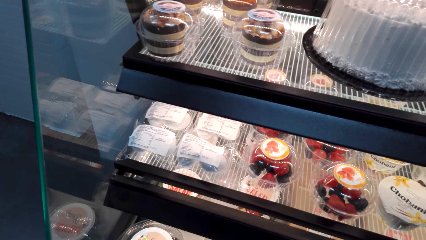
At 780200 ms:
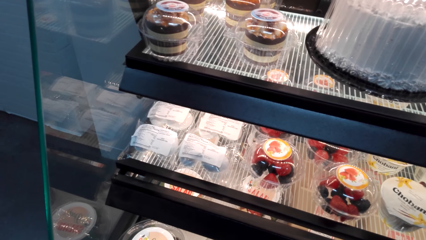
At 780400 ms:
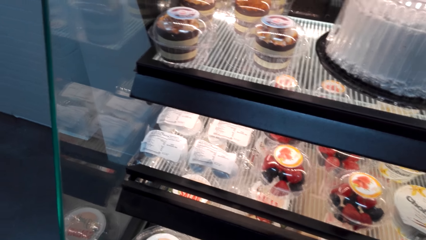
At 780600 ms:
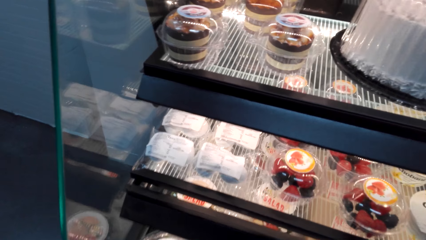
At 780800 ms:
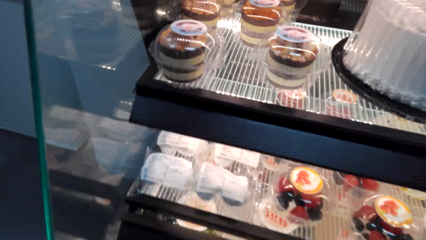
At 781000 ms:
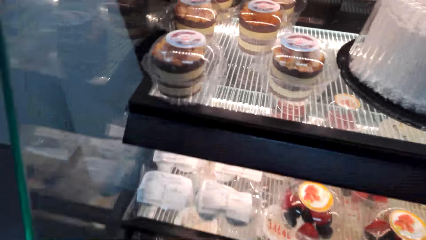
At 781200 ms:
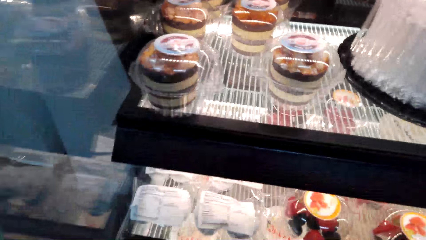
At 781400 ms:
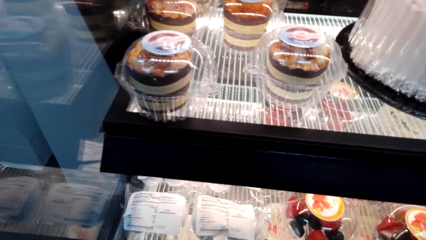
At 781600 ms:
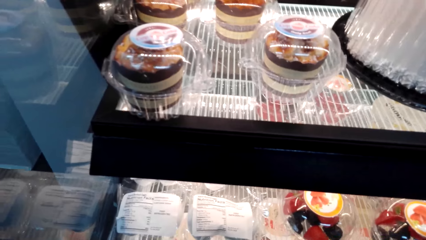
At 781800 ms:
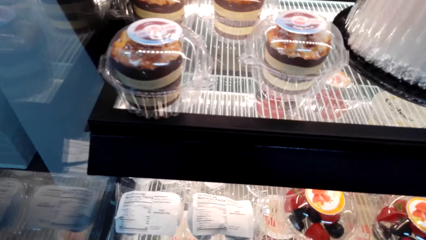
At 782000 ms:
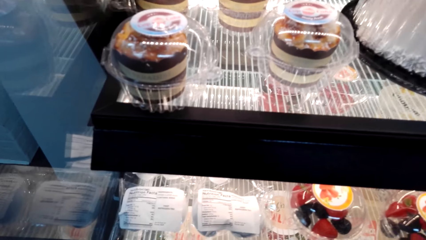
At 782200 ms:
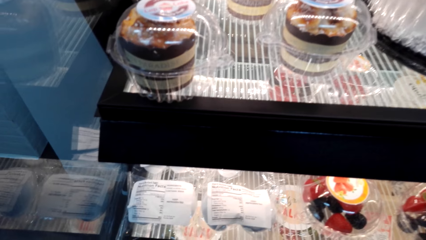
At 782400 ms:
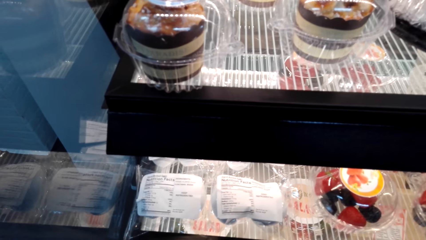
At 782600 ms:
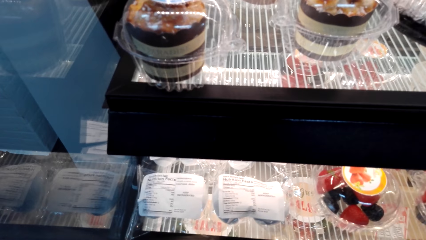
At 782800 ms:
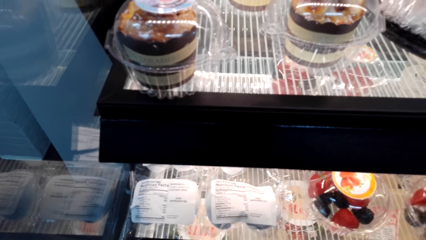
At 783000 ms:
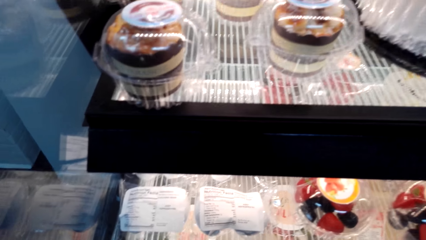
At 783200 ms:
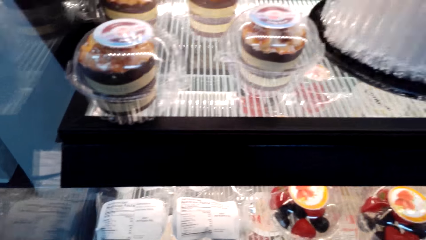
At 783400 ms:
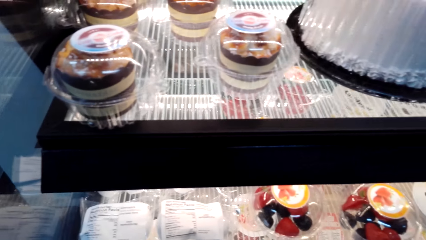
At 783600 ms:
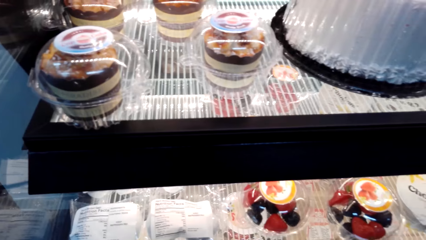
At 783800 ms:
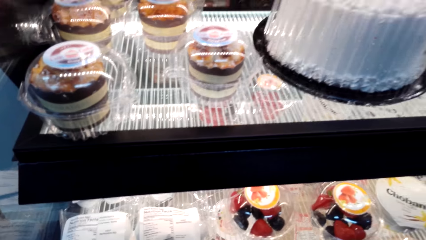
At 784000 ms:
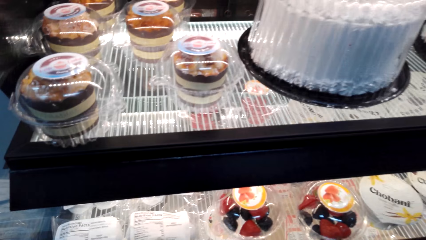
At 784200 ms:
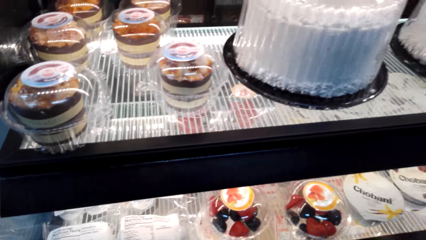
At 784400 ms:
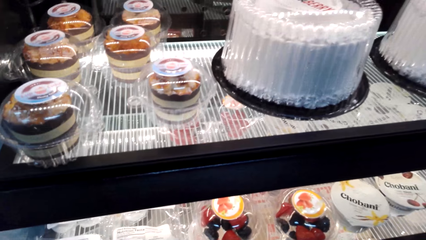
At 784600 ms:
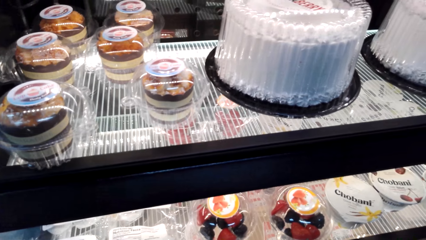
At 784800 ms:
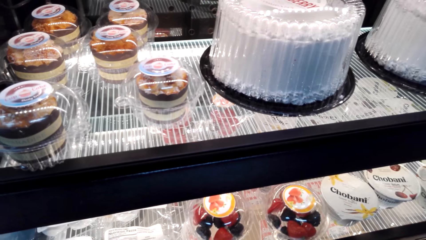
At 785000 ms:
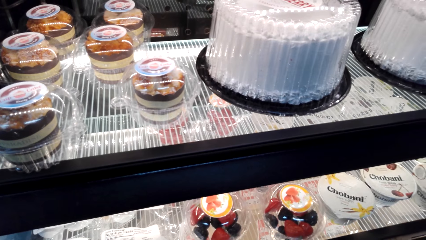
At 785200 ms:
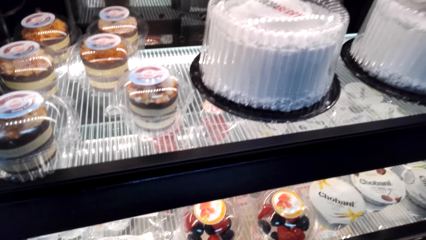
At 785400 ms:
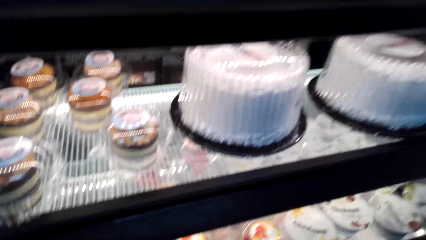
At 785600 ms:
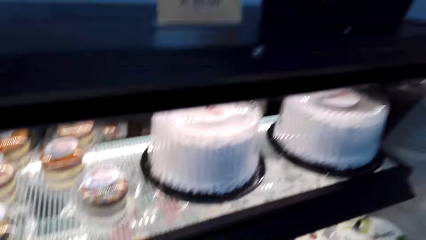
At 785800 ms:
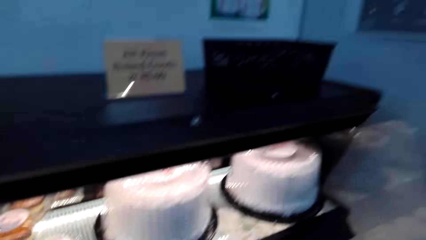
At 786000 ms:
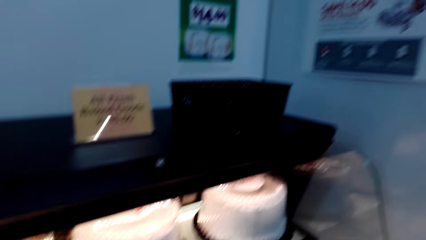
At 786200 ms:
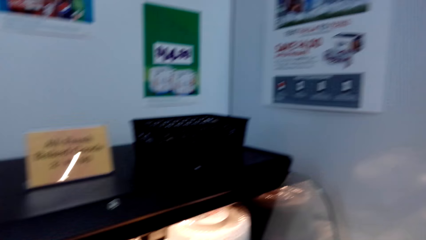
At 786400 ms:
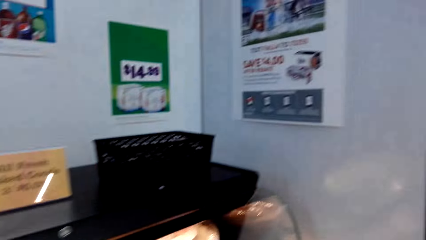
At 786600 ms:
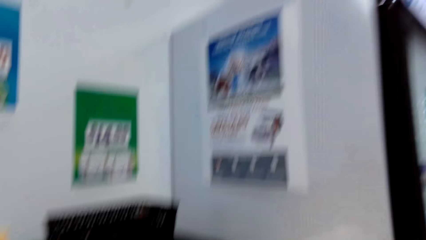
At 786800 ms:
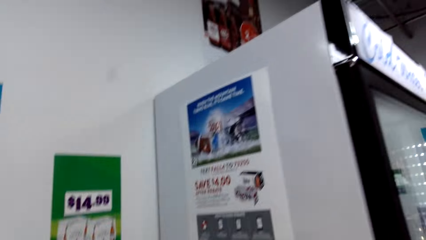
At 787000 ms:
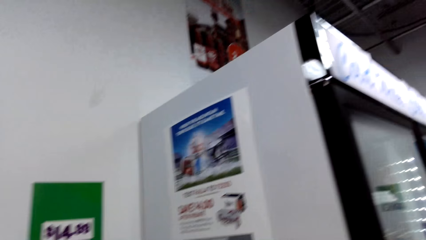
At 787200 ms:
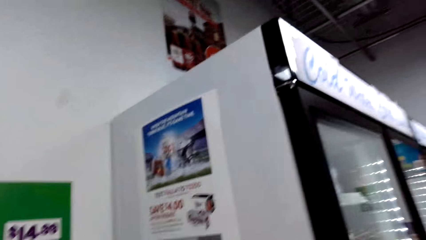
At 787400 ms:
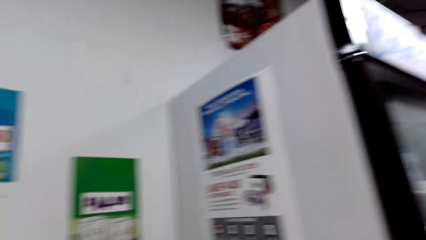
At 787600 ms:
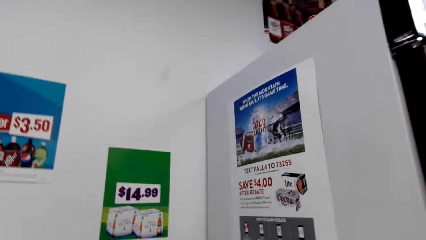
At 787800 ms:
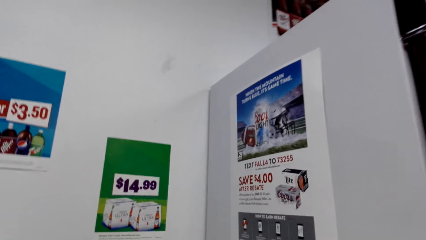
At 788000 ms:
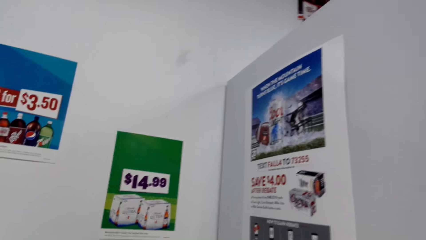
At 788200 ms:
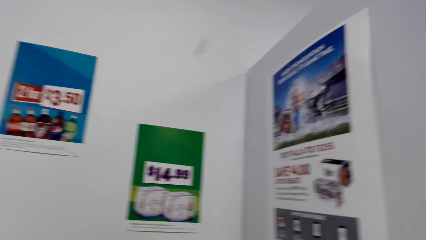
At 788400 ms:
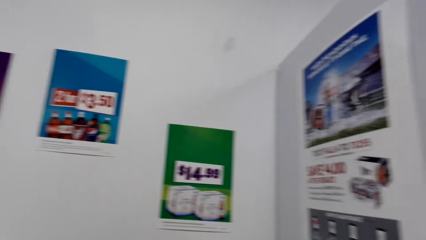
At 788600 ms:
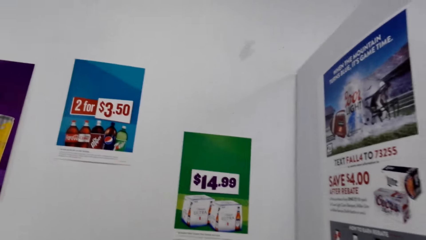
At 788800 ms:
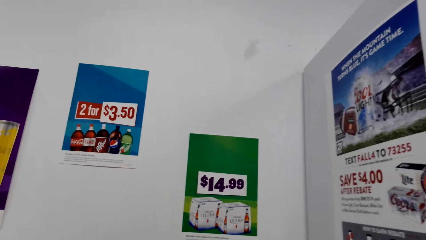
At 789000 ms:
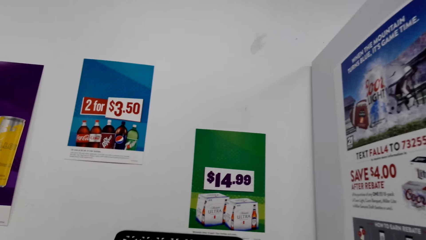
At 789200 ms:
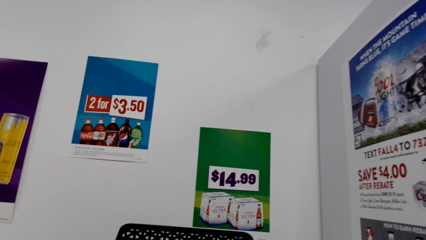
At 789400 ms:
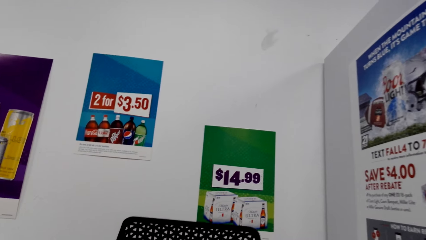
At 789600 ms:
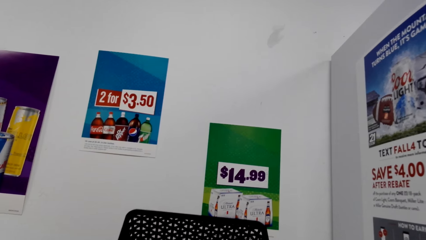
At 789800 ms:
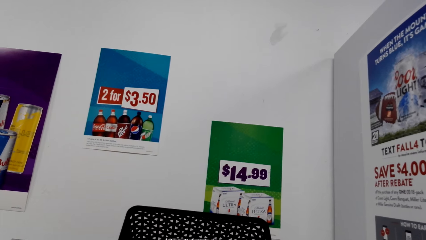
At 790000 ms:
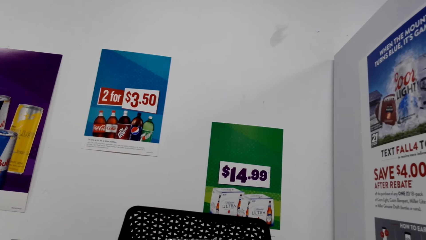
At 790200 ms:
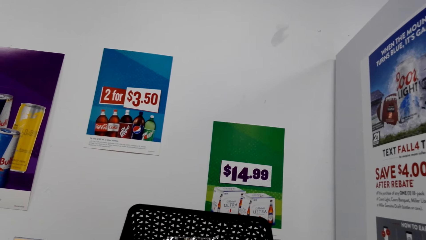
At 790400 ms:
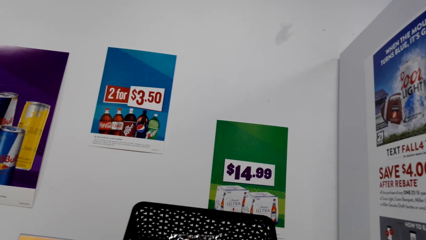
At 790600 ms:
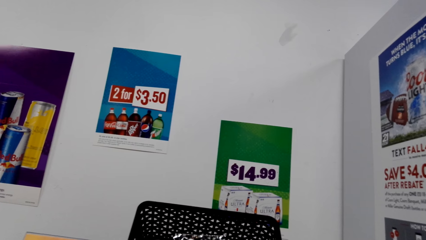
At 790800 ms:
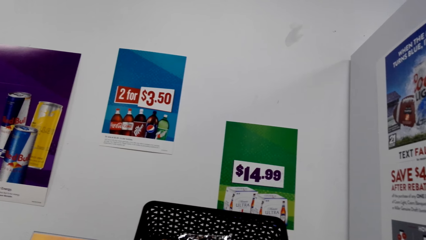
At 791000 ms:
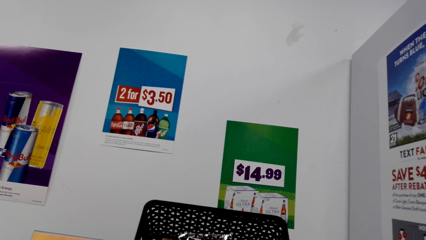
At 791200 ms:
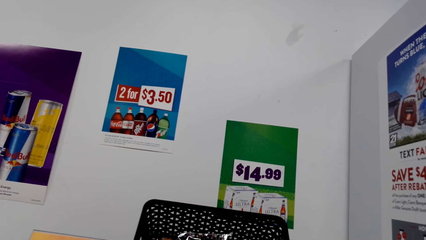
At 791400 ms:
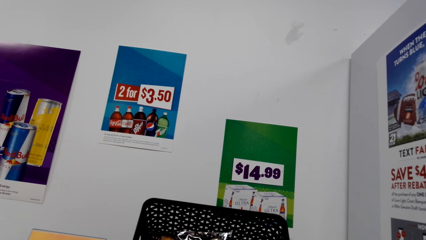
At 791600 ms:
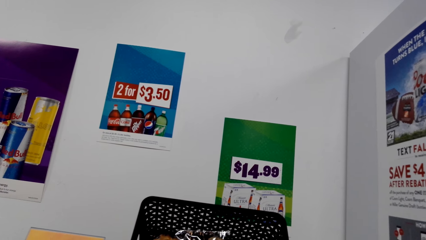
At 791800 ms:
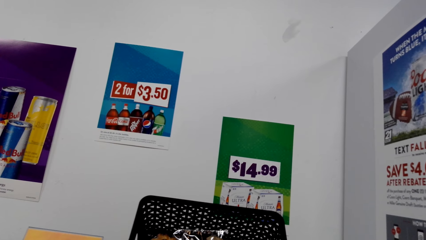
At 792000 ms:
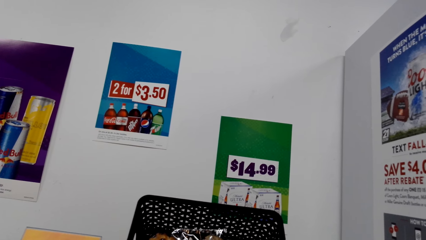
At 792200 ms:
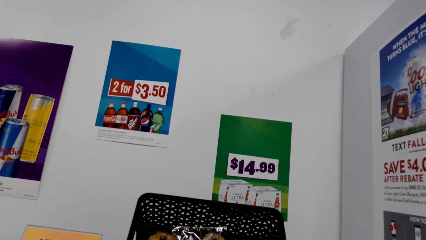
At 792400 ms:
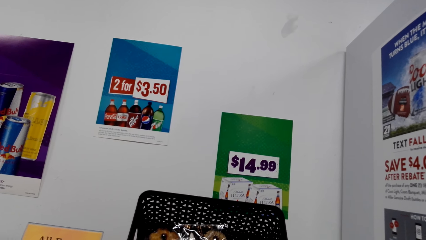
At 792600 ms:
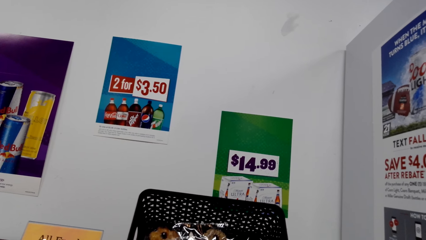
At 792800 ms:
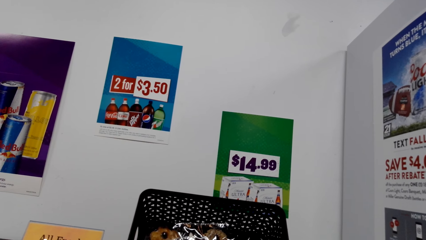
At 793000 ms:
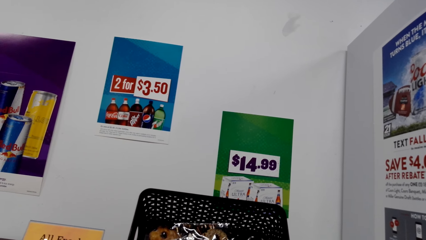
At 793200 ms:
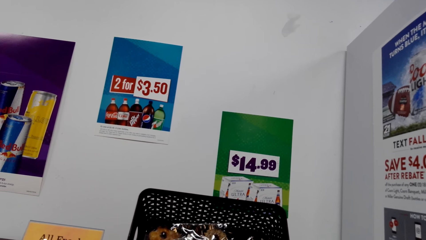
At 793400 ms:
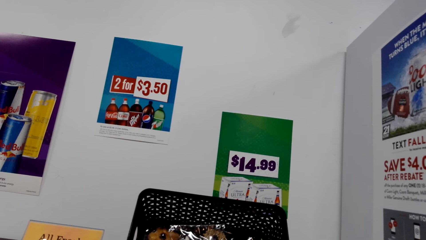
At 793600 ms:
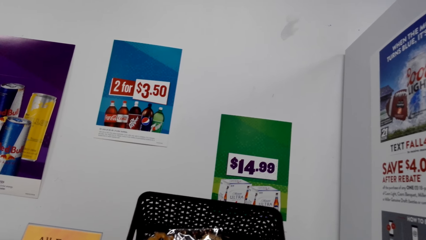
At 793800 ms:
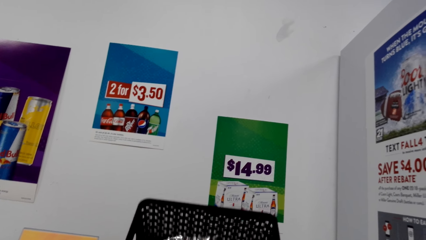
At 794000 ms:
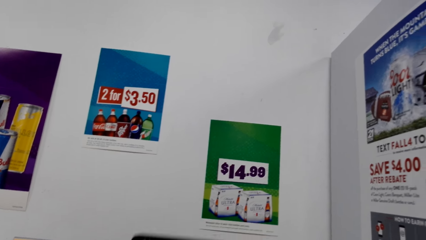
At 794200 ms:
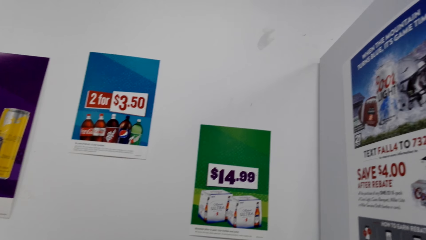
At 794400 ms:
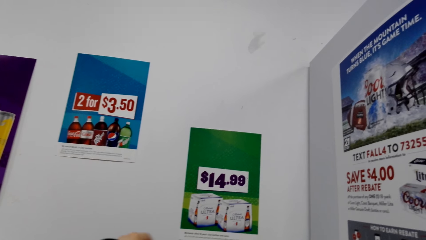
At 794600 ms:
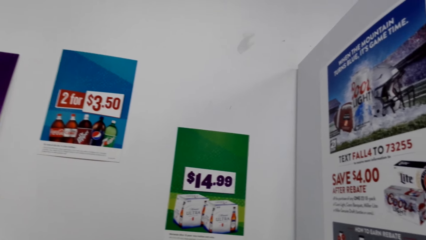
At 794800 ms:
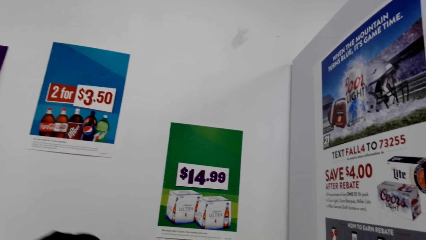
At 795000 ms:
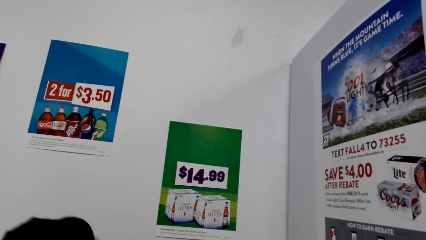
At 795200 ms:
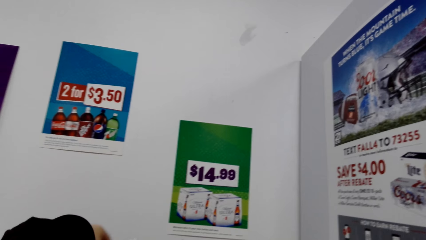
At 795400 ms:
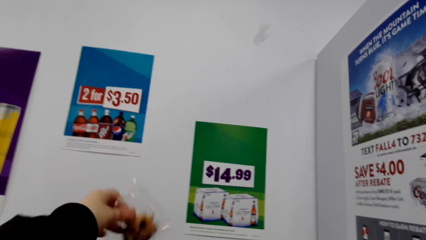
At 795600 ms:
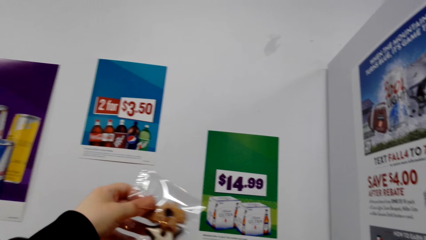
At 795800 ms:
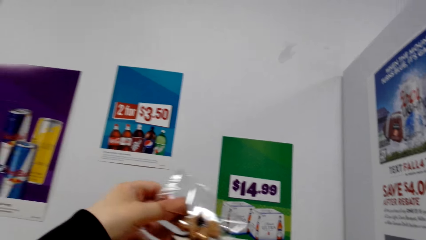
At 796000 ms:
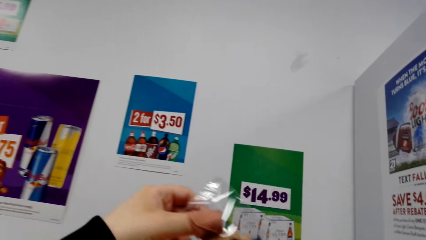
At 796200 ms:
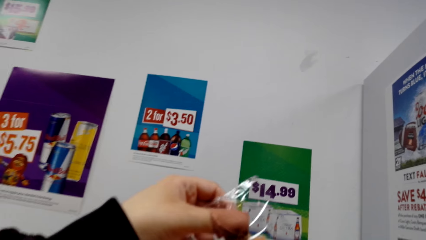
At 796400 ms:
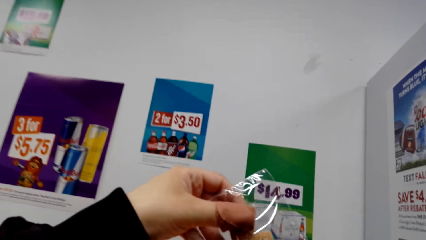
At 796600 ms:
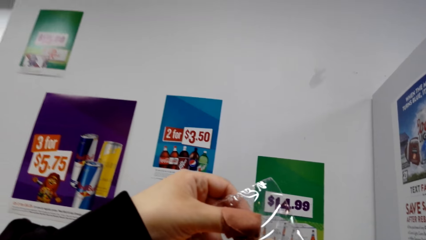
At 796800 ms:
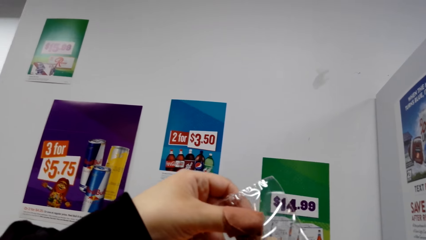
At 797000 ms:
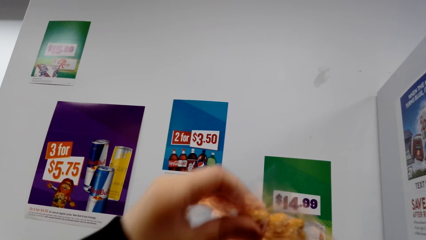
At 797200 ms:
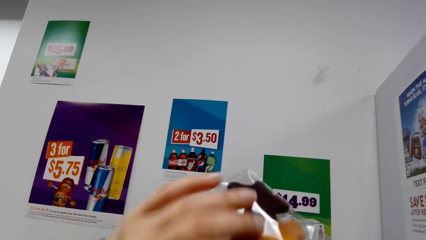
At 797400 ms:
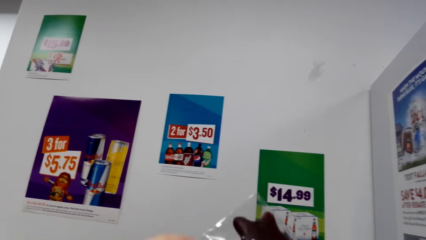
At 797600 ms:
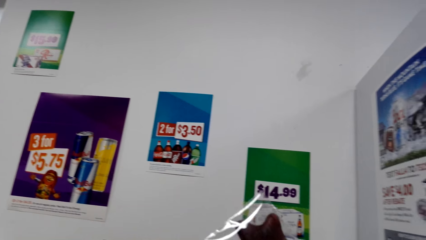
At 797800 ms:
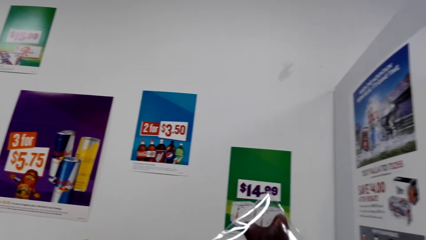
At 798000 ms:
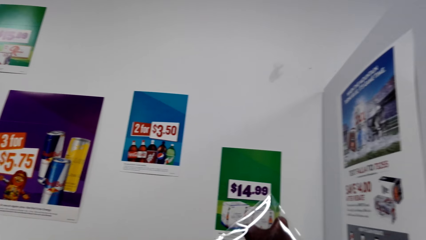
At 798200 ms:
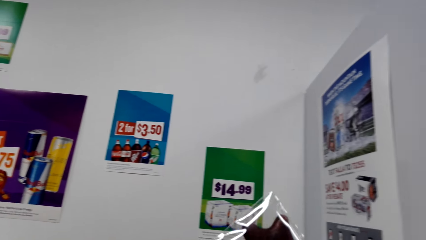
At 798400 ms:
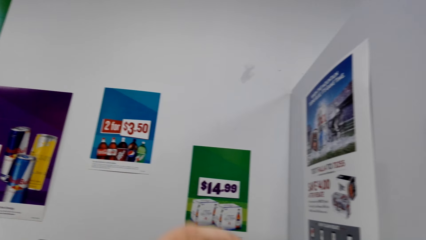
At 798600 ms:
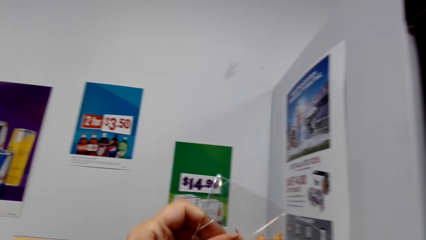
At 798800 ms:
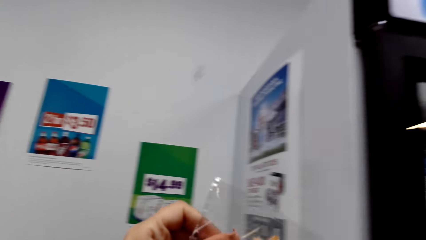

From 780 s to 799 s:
The camera wearer picks up a container of cake. She slants the basket on the display. She looks inside the shopping basket. She picks up a pack of doughnuts. She holds some cookies in her hand. She stares at the pack of doughnuts.
